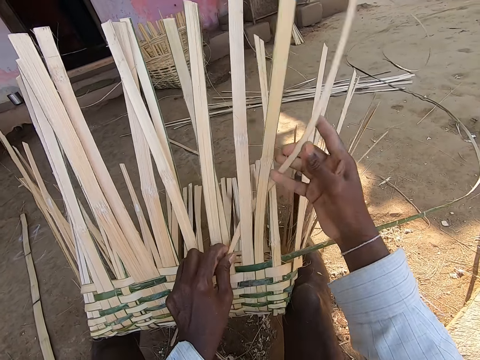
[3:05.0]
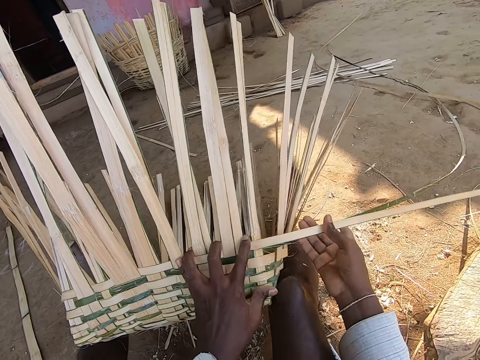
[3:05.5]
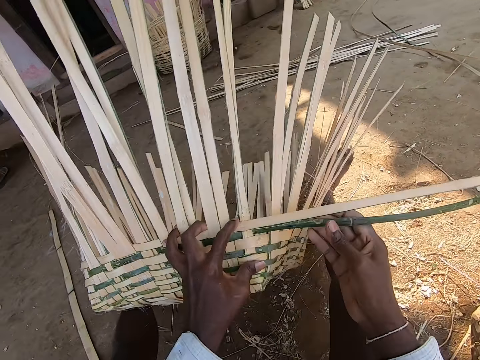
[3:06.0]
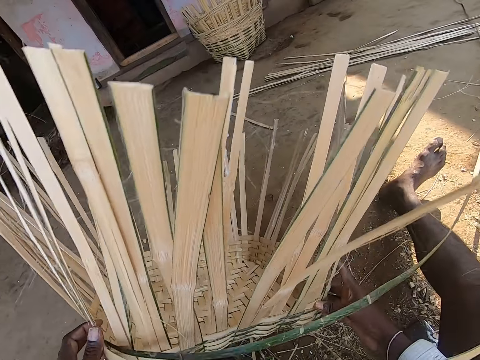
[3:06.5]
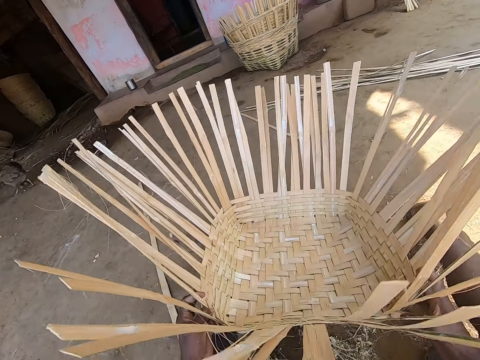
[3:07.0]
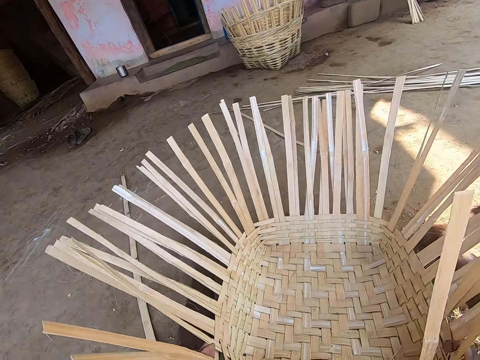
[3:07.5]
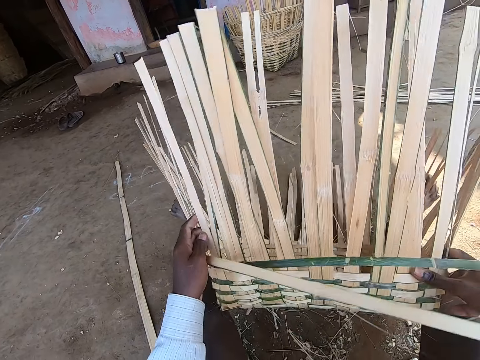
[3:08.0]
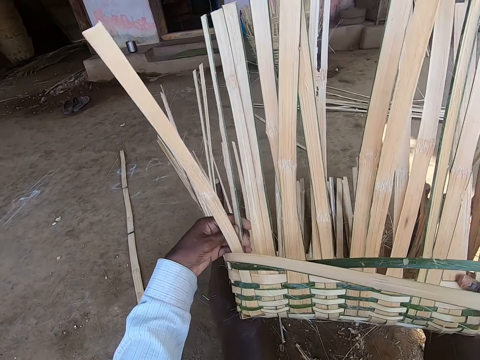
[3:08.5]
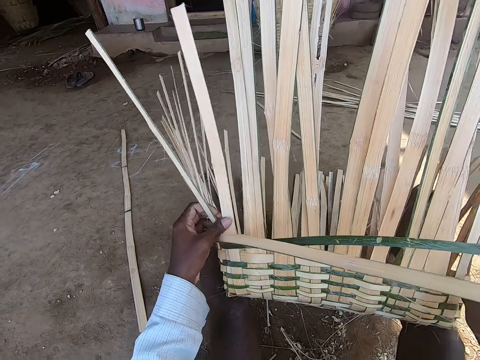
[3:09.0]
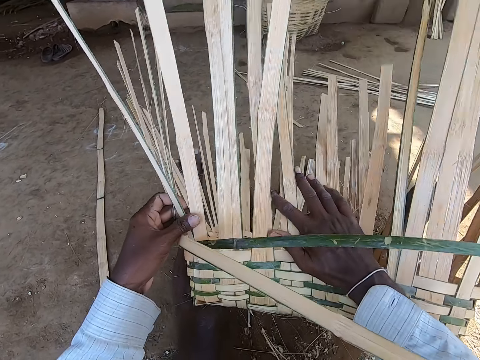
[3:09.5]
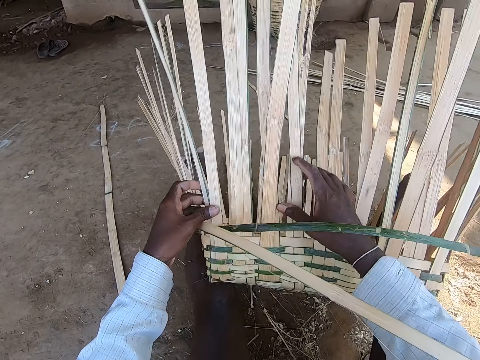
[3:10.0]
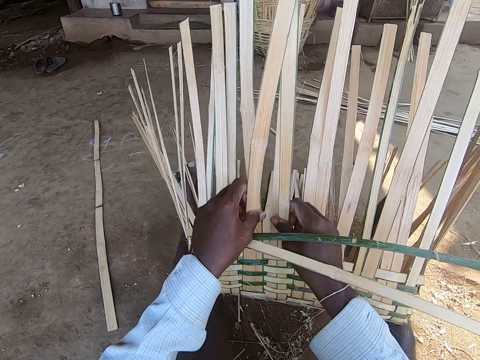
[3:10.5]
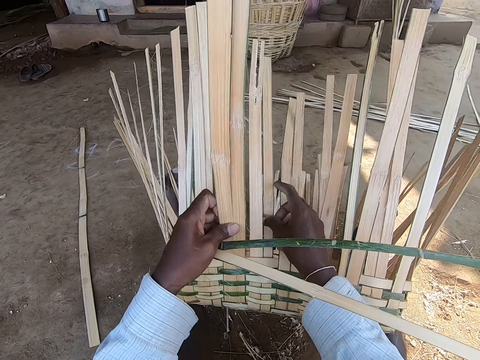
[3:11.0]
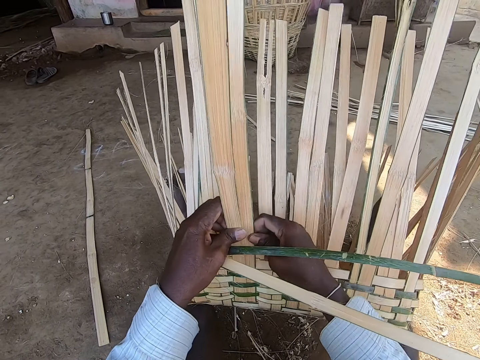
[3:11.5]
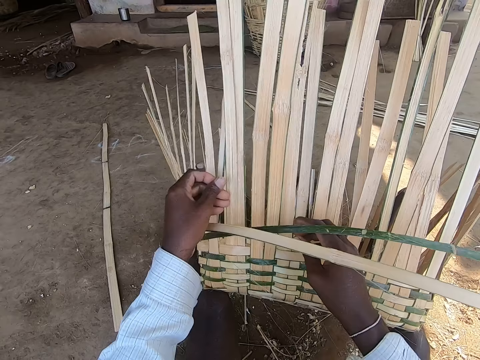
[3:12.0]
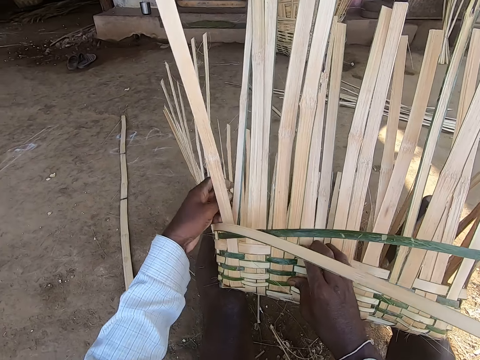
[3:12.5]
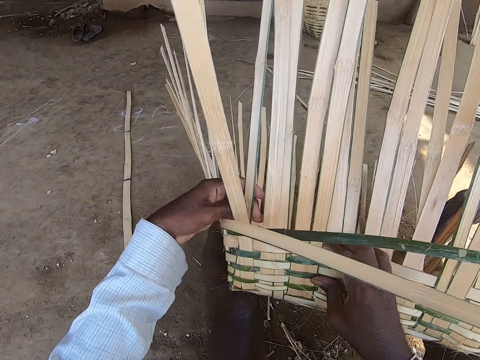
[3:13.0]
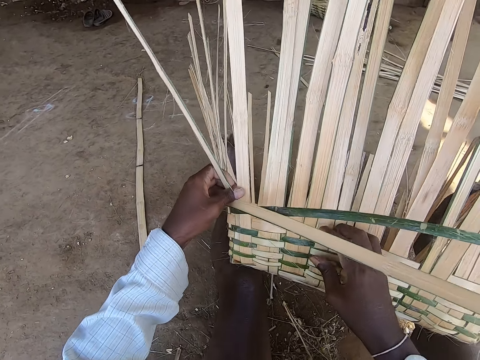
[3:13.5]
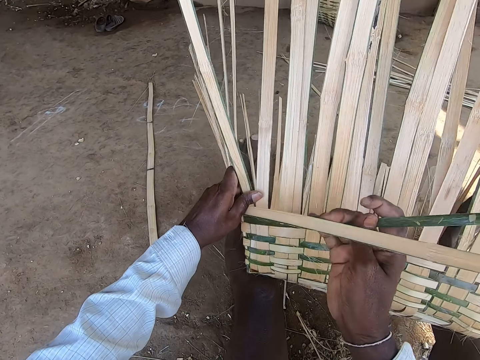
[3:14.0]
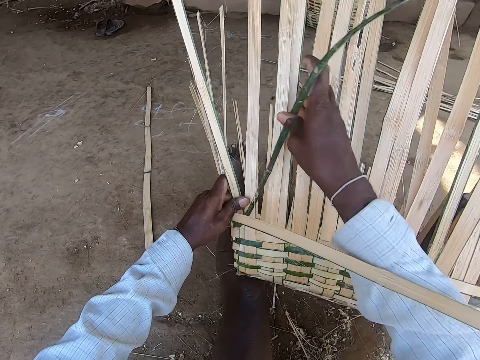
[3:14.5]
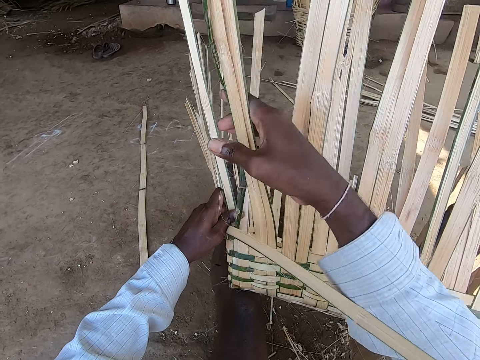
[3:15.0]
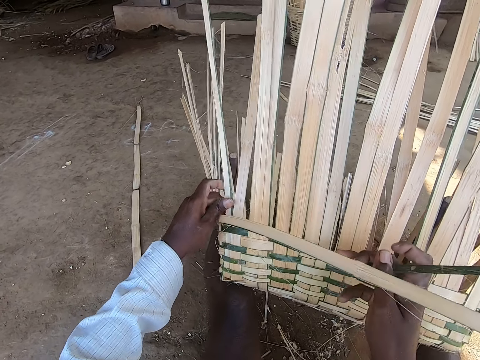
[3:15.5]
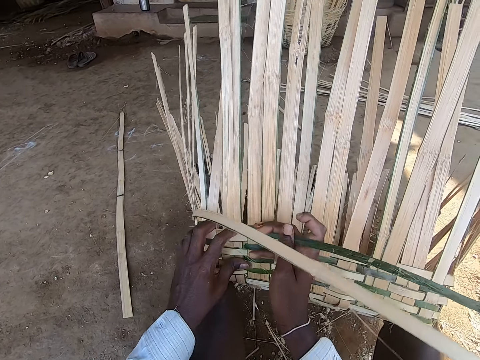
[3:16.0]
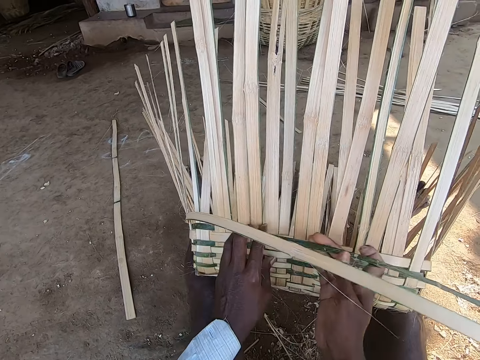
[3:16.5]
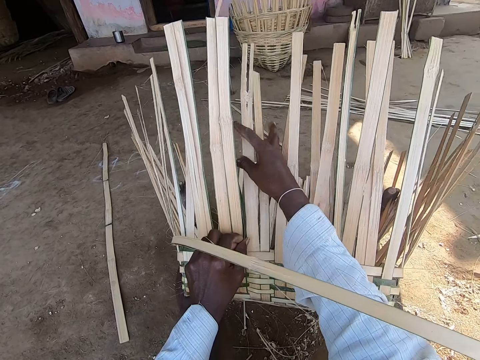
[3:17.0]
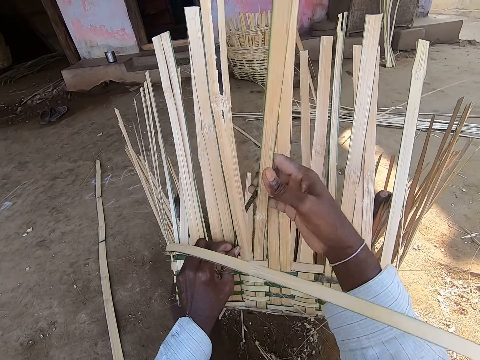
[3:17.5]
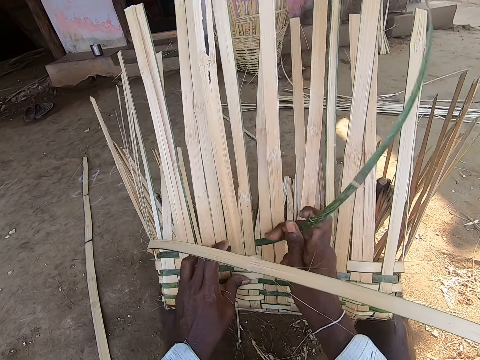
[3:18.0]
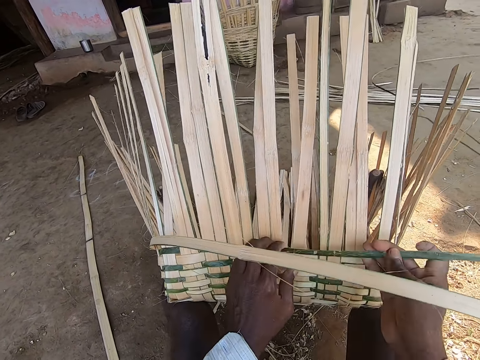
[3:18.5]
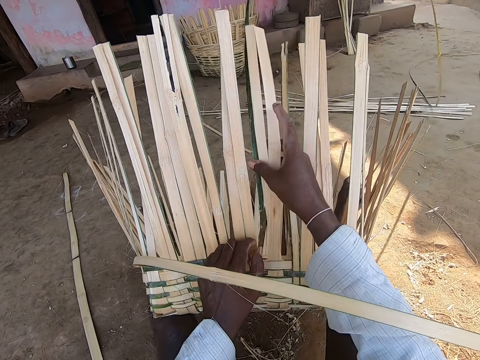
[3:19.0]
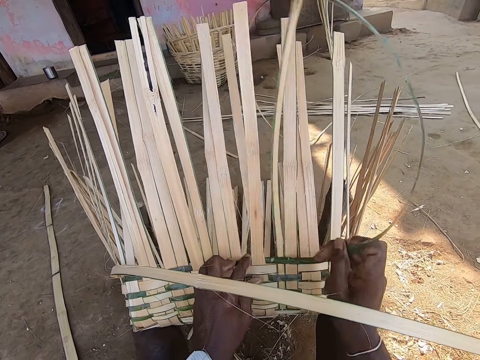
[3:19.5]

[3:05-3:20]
The camera wearer turns the basket on the ground with his right hand. He holds the basket on the ground with his hands. He moves the basket in his hands. He drops the basket in his hands on the ground. He lifts the basket off the ground with his hands. He bends the basket strip with his left hand. He bends the basket strip with his right hand. He adjusts the basket strip with his hands. He picks the bamboo strip with his right hand. He weaves the basket in his left hand with the bamboo strip in his right hand.

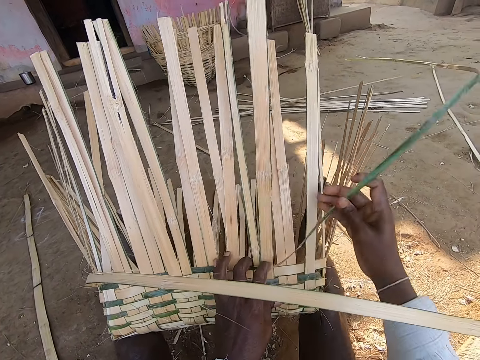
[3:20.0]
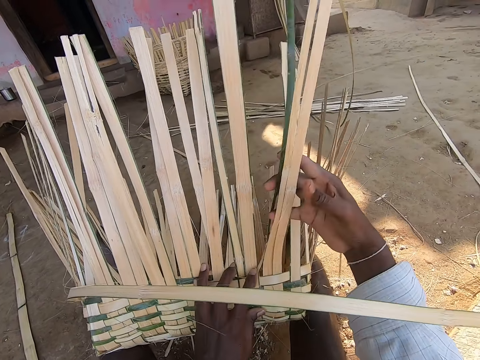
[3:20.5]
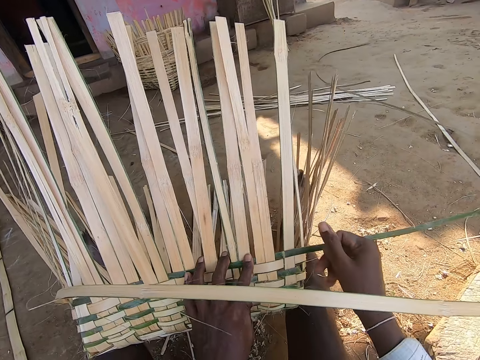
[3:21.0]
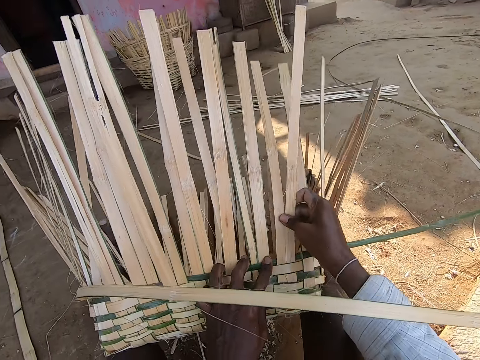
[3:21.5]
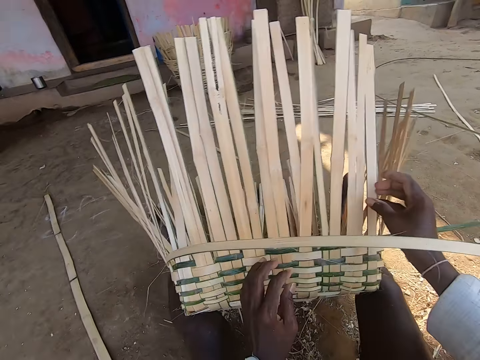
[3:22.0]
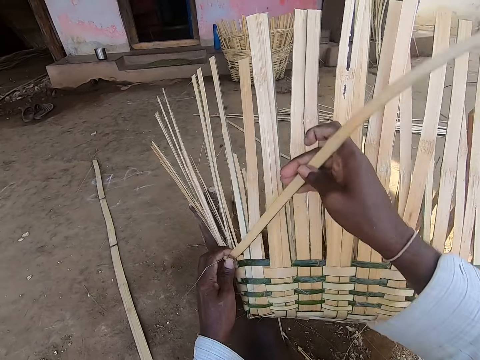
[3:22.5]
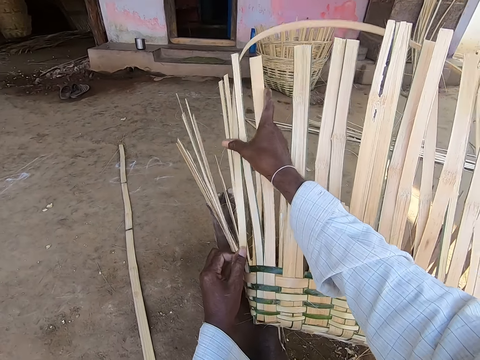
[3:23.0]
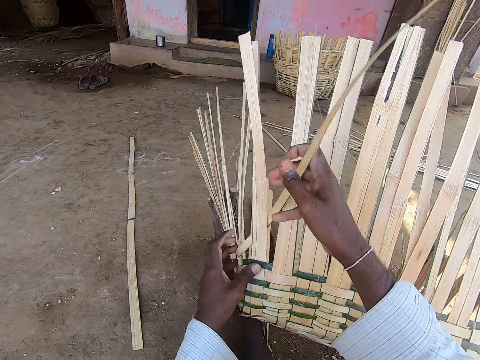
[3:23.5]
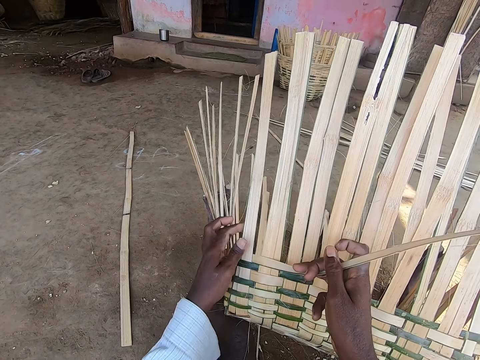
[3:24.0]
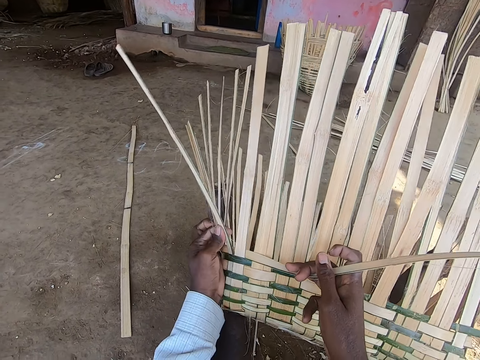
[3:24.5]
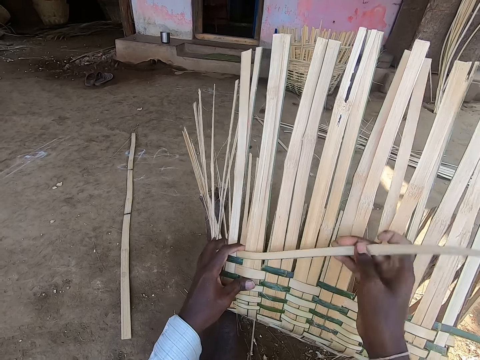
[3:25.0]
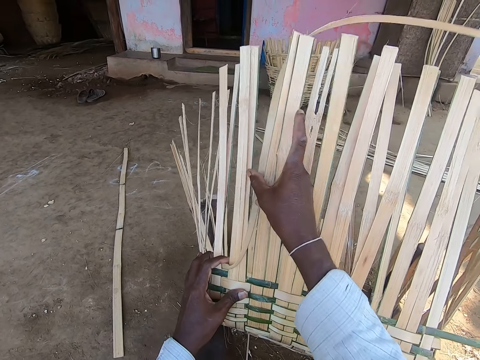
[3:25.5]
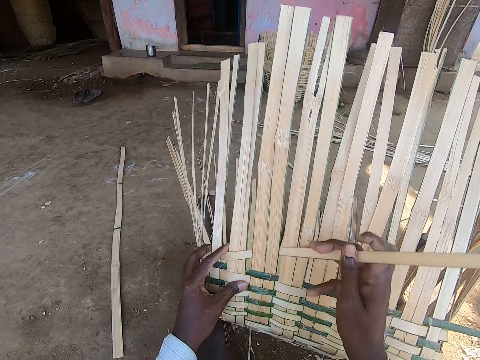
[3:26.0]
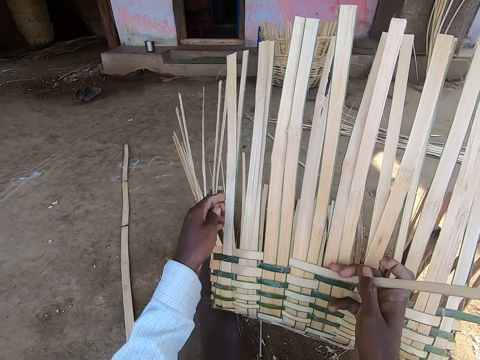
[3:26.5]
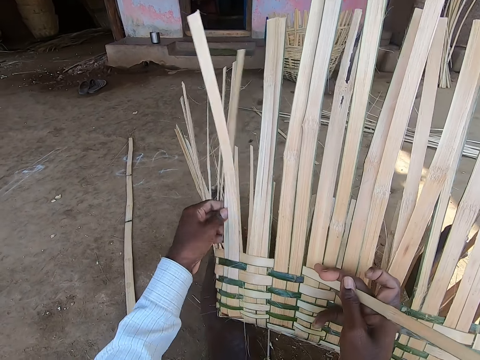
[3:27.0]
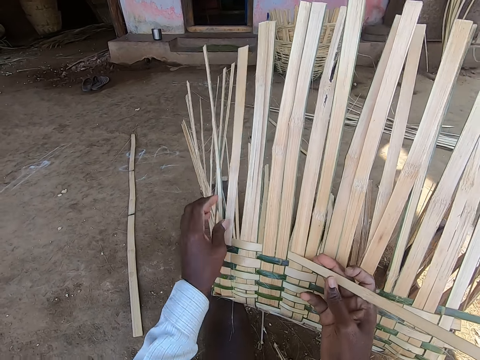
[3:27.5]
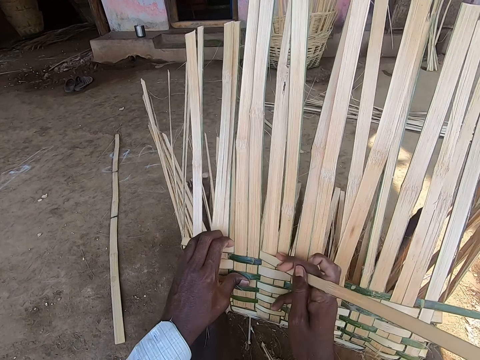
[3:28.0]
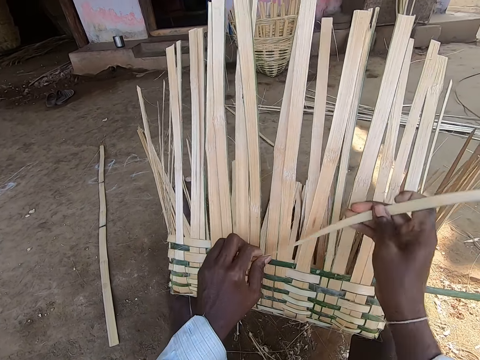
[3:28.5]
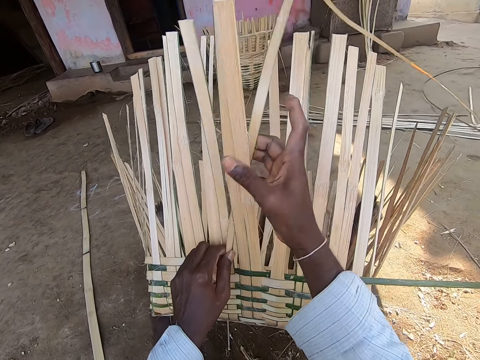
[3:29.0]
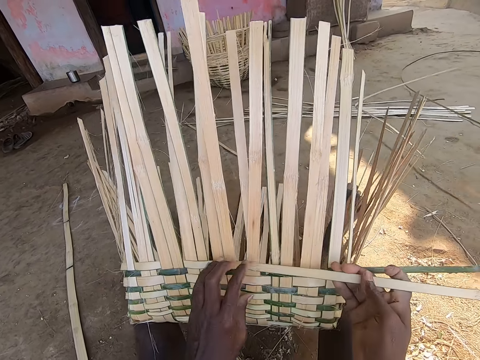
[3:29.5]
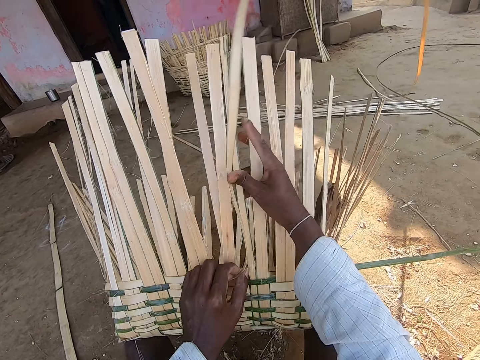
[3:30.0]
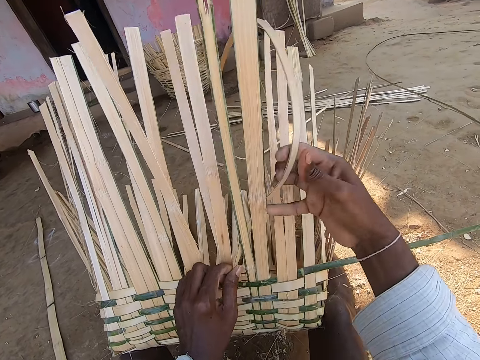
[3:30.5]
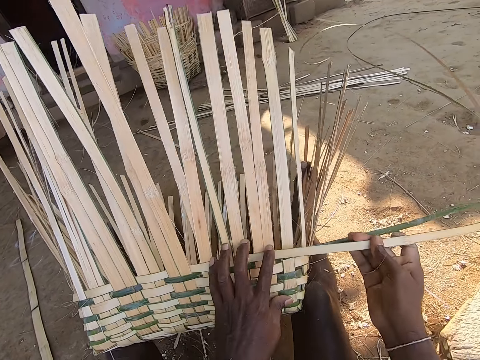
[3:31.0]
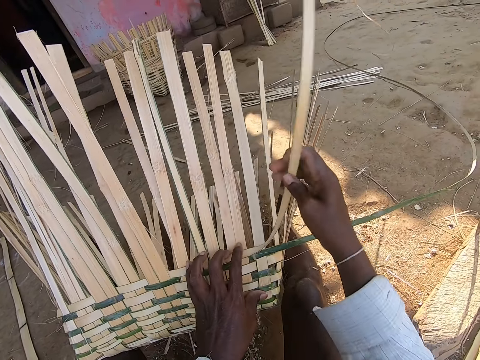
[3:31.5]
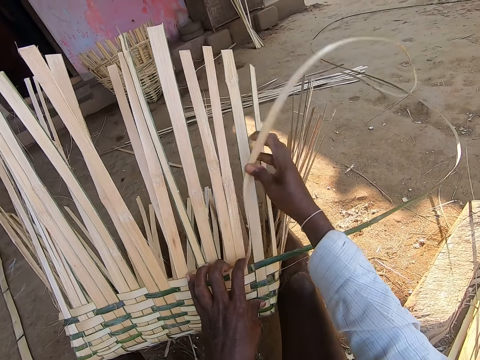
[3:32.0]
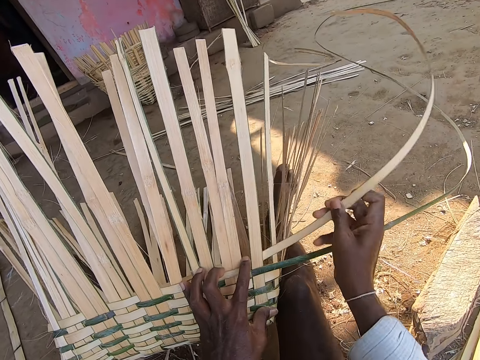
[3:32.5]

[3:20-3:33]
The camera wearer picks the bamboo strip with his right hand. He weaves the basket in his left hand with the bamboo strip in his right hand.
